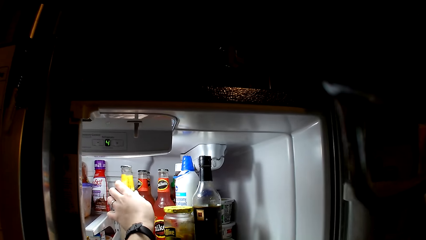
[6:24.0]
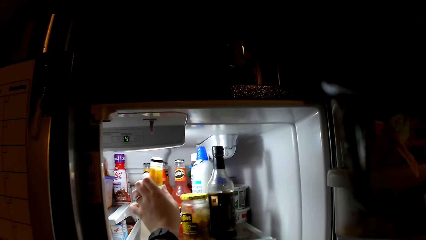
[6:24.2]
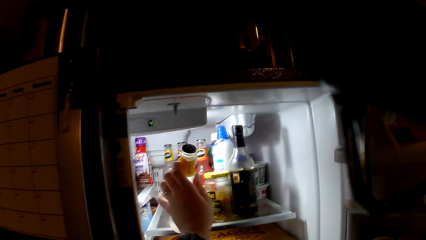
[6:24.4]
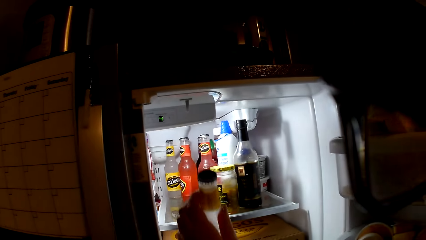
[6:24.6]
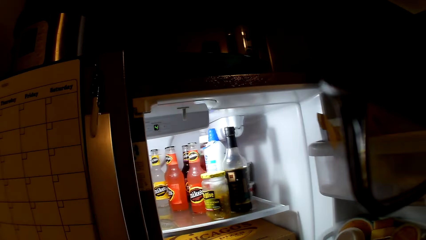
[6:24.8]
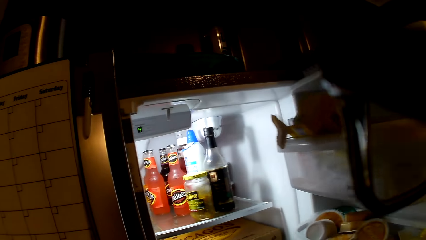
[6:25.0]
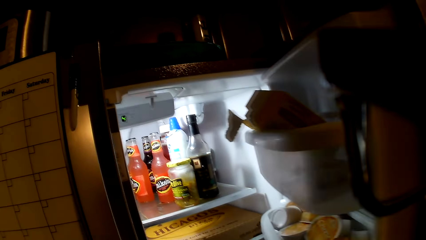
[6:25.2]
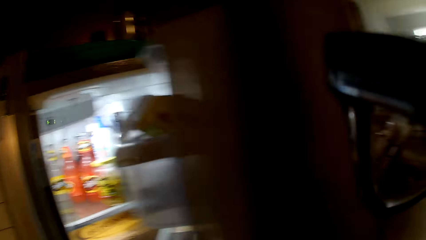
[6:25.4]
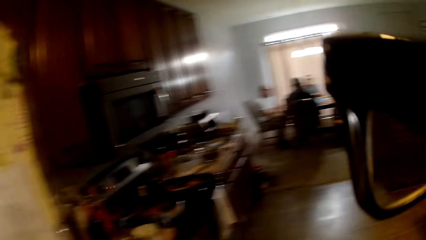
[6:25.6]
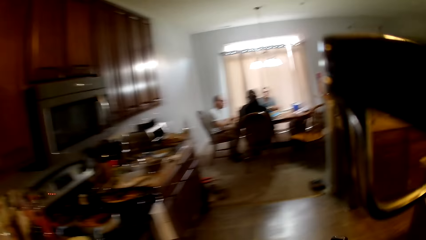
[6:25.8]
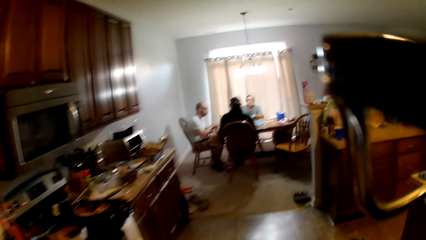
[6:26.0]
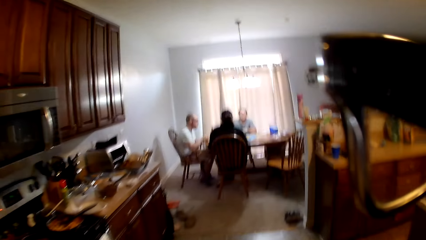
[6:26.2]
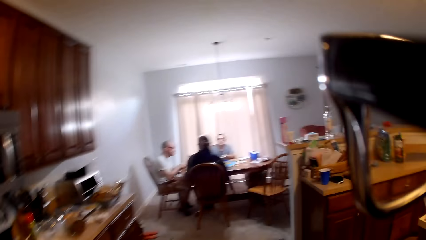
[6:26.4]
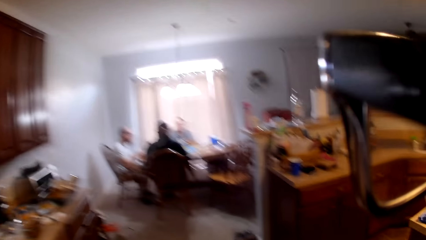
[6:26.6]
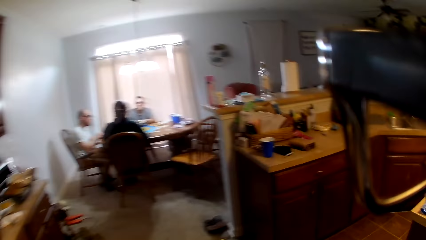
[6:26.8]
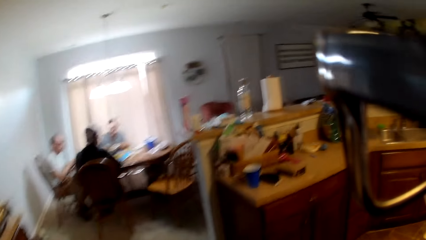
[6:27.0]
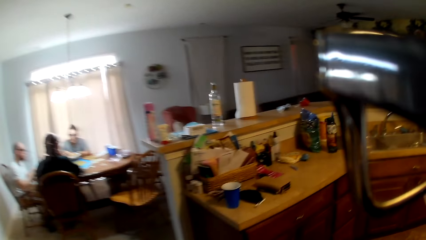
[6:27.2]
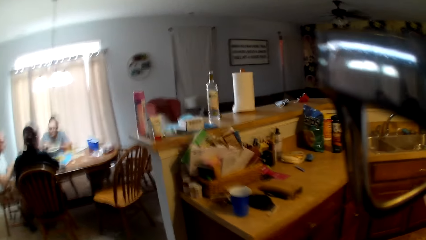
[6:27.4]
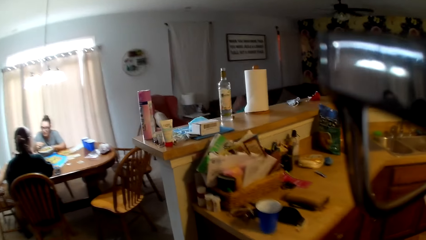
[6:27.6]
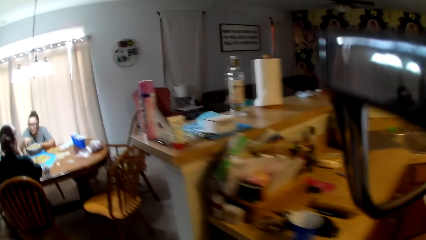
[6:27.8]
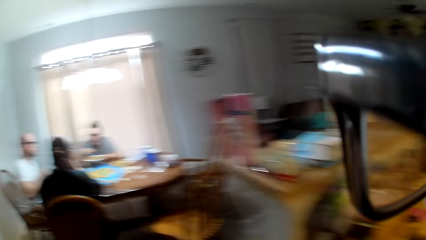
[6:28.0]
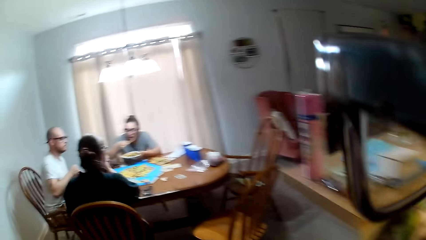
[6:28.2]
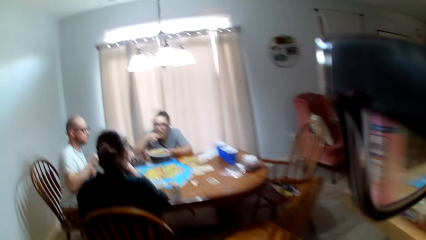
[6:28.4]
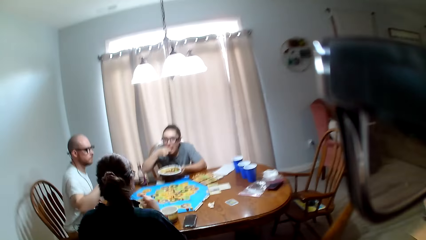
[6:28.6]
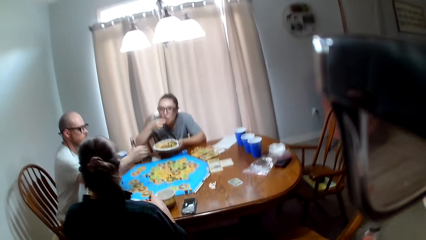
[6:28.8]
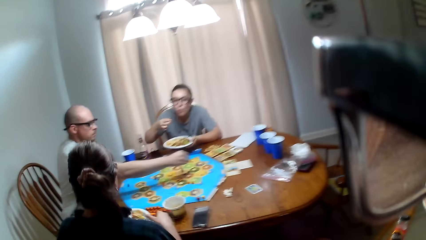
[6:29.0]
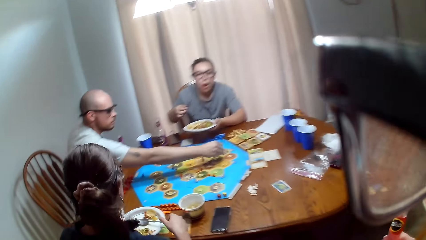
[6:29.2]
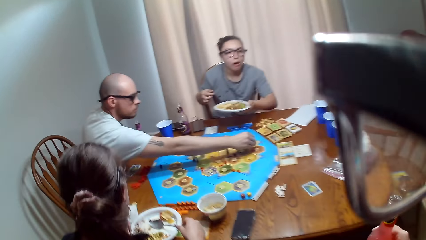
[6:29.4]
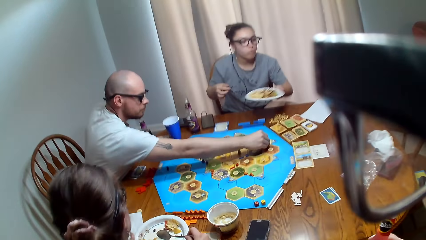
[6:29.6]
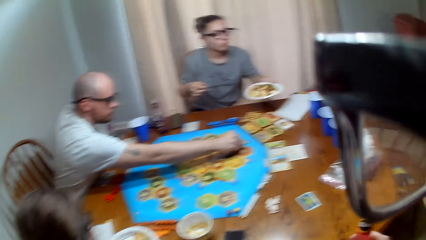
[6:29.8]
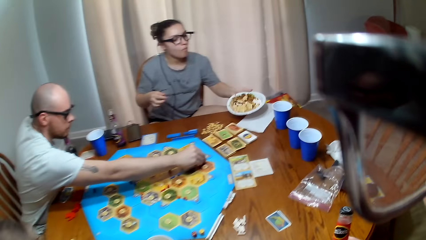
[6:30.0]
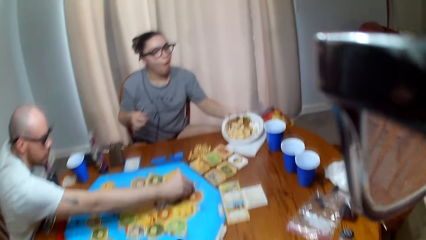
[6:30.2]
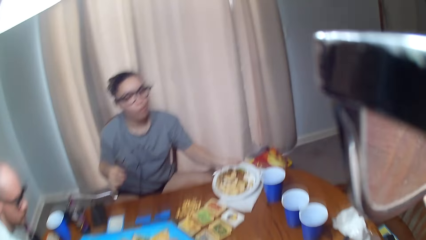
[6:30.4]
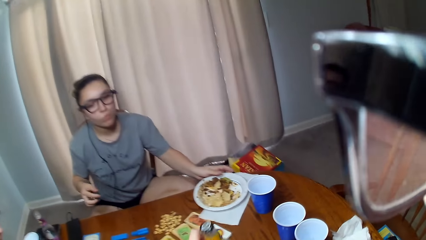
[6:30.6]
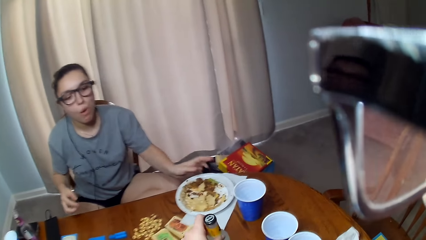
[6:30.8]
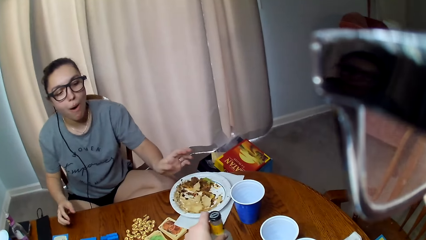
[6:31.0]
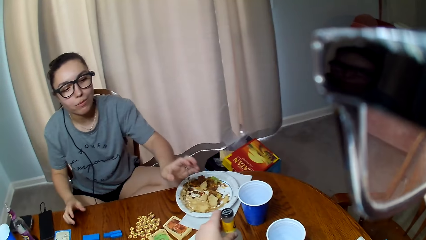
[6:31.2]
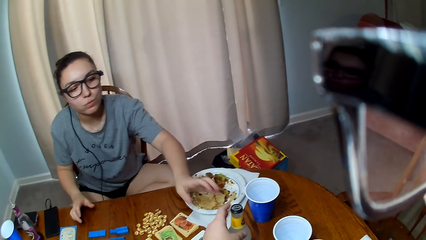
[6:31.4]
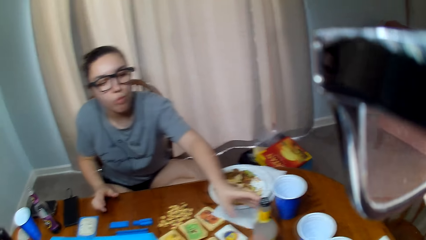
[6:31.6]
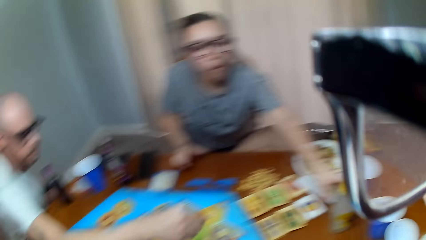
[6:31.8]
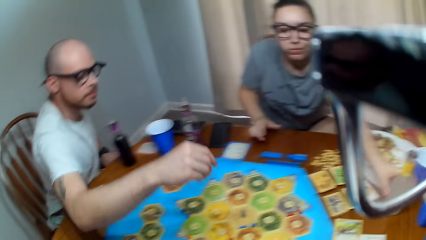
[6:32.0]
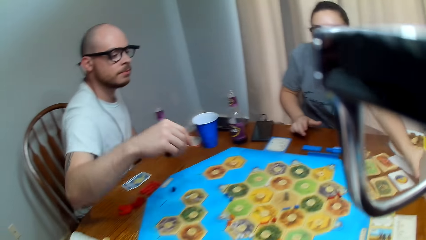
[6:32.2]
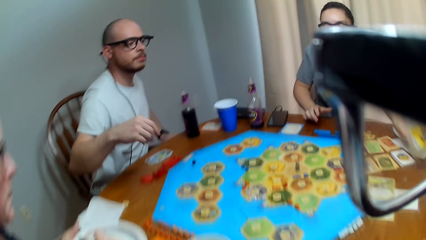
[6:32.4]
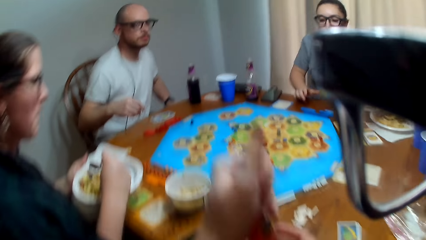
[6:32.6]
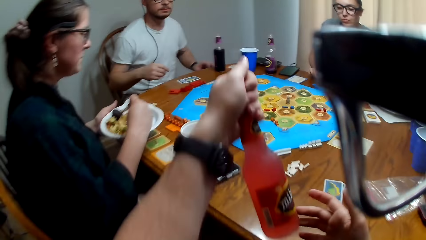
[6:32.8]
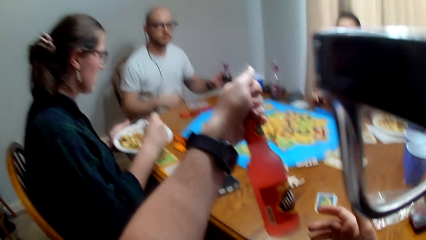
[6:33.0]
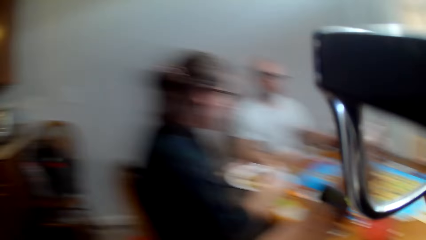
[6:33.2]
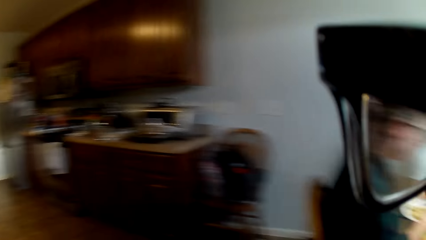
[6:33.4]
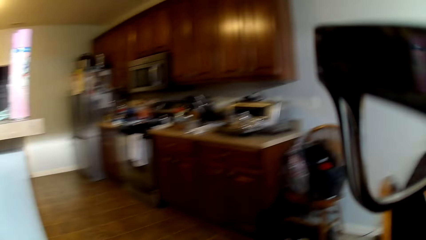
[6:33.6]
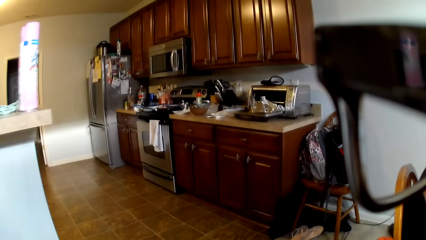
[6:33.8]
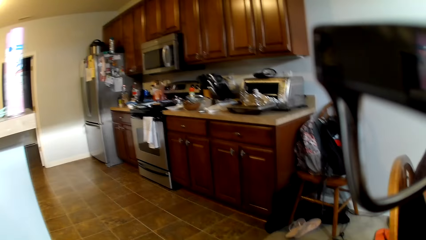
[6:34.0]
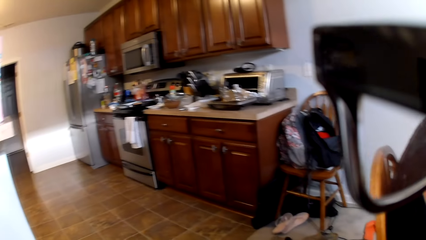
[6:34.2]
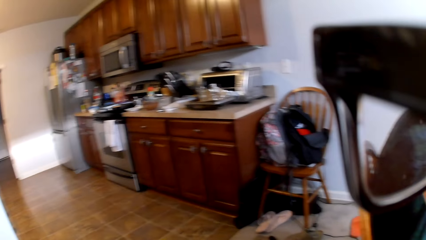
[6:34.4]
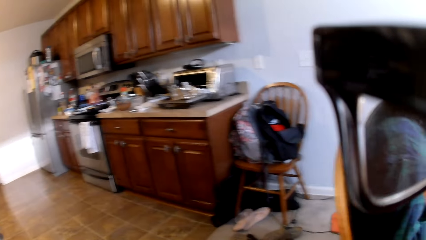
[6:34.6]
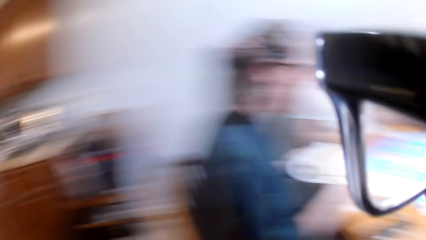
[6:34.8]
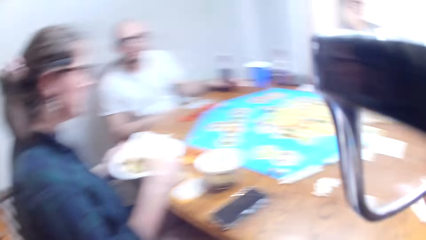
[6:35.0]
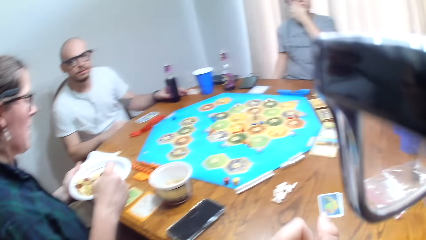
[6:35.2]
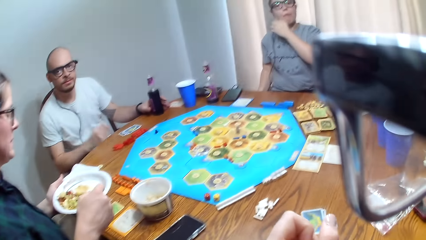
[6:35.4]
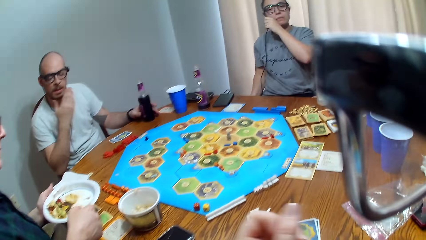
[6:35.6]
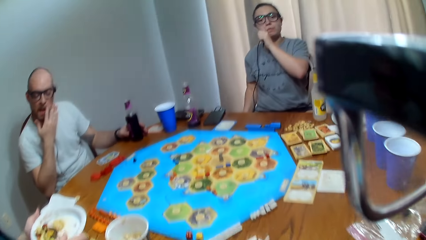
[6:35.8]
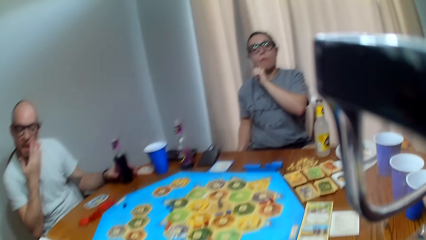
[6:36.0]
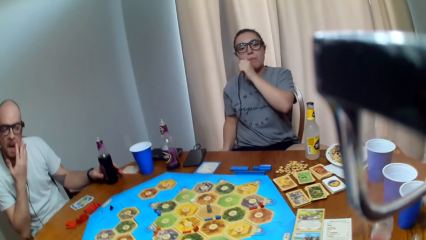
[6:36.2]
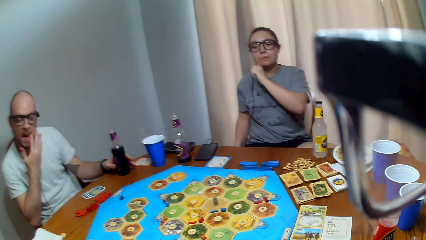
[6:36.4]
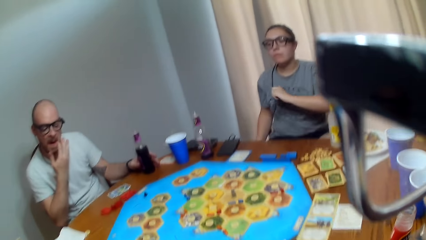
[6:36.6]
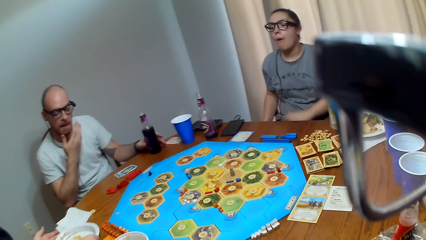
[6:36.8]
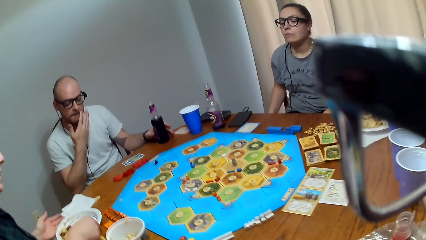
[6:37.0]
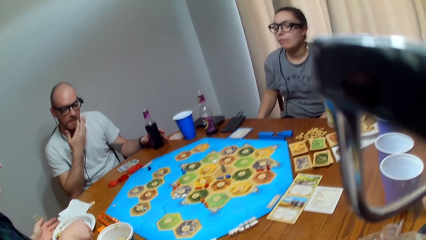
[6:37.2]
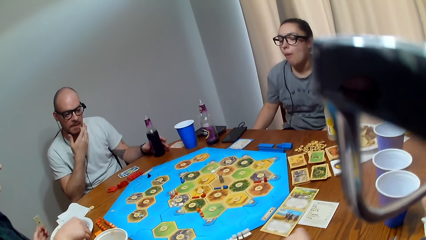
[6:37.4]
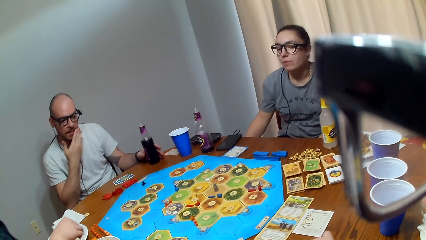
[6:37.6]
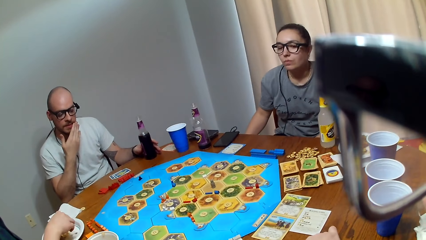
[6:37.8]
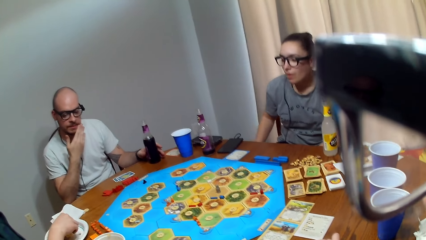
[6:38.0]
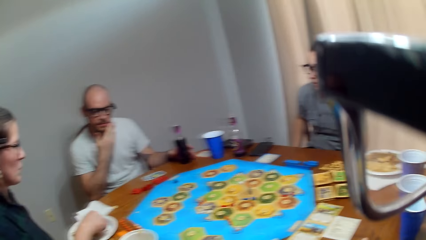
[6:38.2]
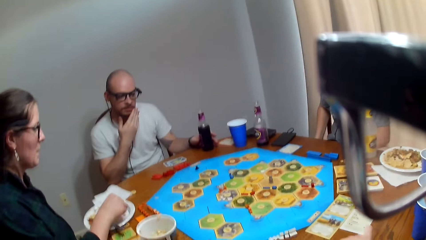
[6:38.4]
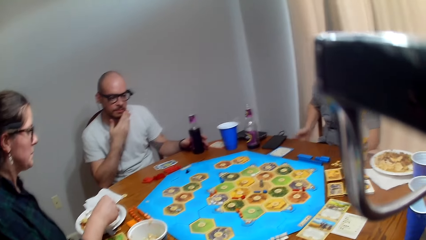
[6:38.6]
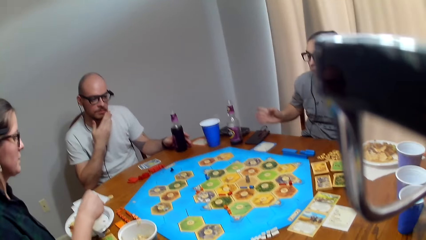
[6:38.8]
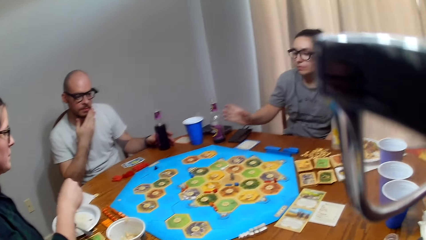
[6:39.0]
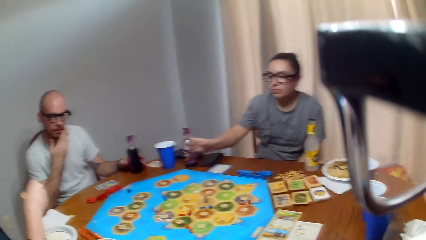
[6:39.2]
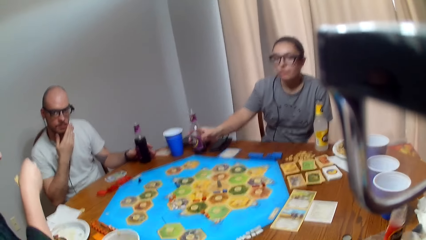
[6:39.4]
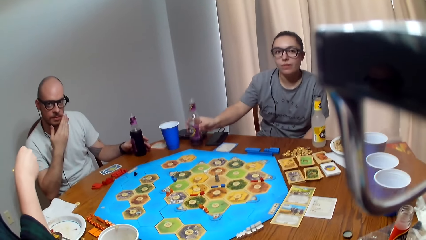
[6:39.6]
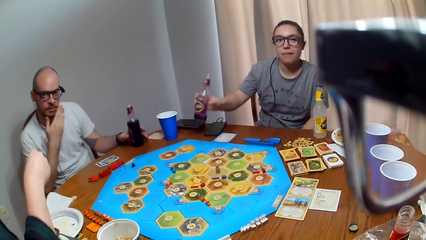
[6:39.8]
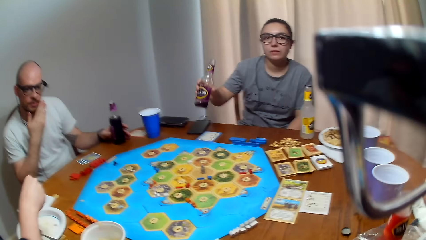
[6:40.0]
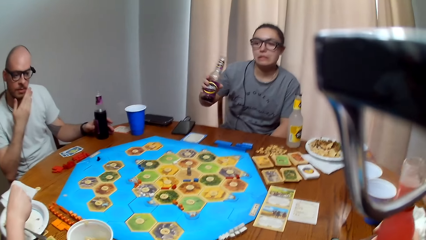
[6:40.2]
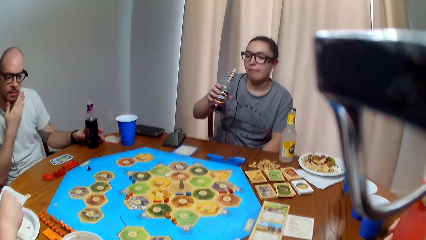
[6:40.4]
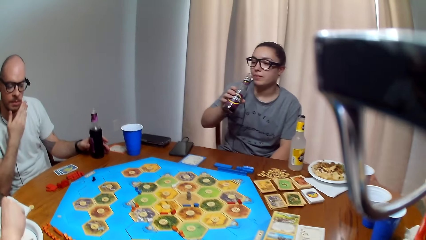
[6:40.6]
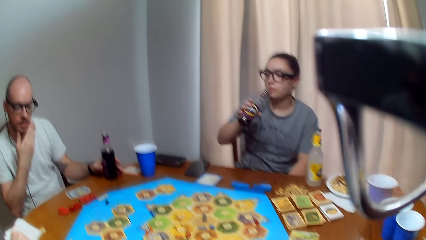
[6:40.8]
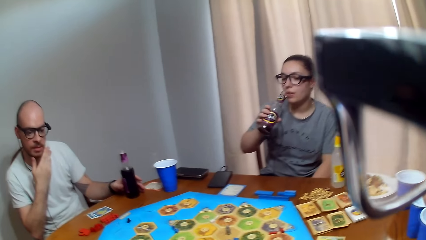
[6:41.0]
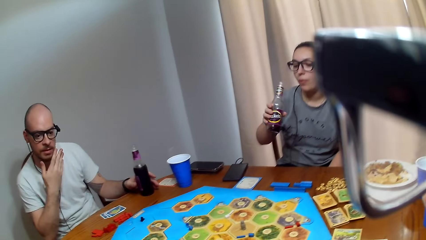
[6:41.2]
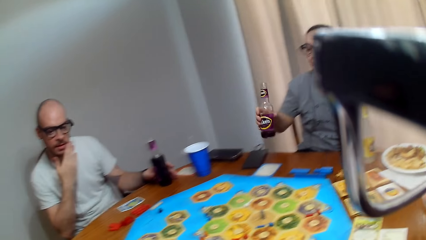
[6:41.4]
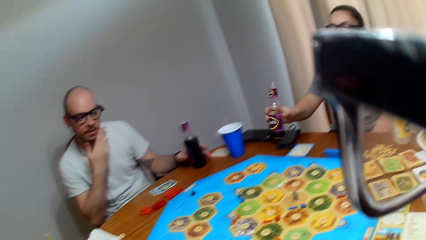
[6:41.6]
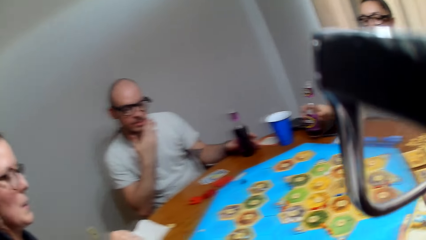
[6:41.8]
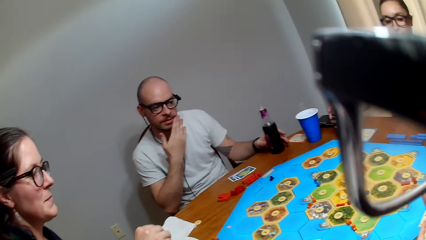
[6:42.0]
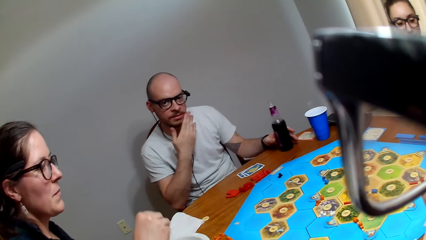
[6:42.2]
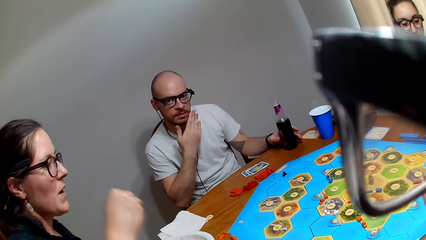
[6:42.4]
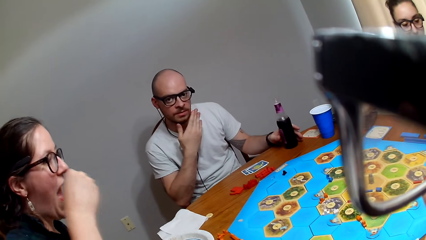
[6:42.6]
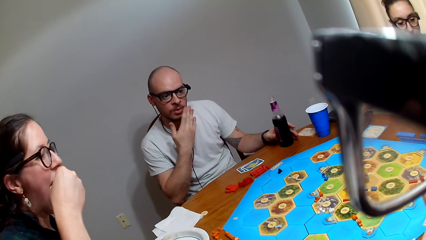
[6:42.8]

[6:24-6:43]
The camera wearer closes the fridge and moves back to the table. A woman eats food. A man places a peg on the board. The woman places the plate with something on the side on the table. The camera wearer speaks to the woman. They place the bottle on the table. They talk to the man. The woman holds the bottle of juice and picks a beverage. The camera wearer looks at the bottle. They turn around. They make a sound. Another woman scoops food on the plate. The first woman wipes off her mouth with her hand. The camera wearer speaks to the man. The man wipes his face with his hand. The first woman picks the beverage on the table. The camera wearer speaks to the man. The first woman talks to the camera wearer and puts down the bottle.
